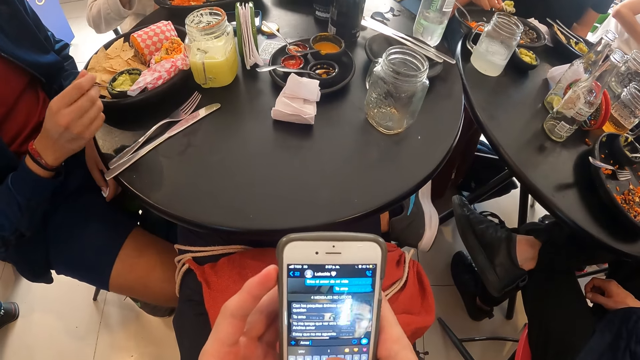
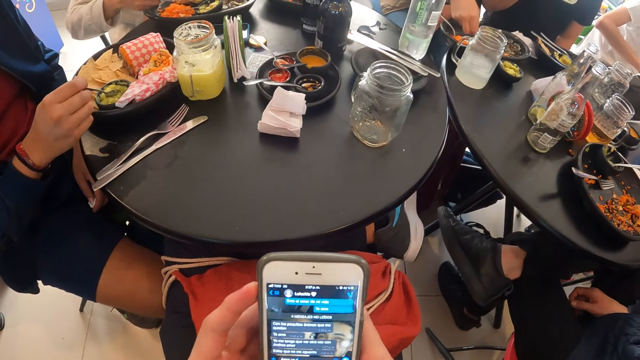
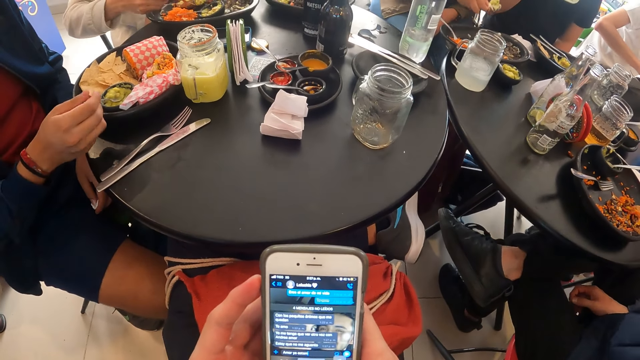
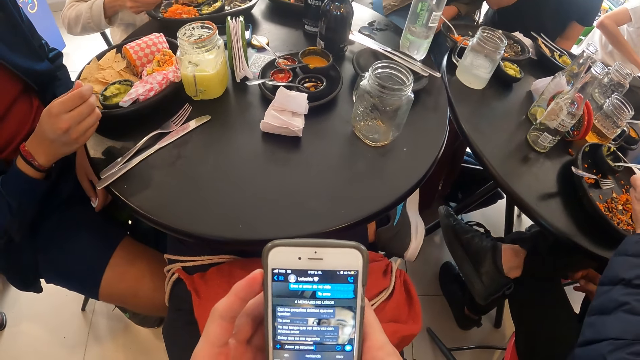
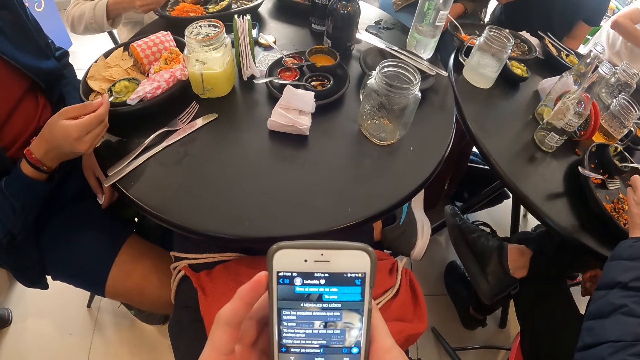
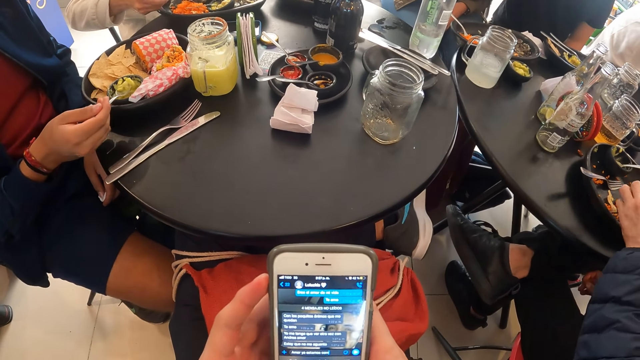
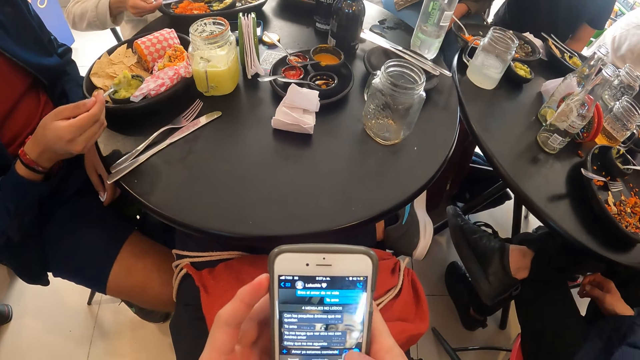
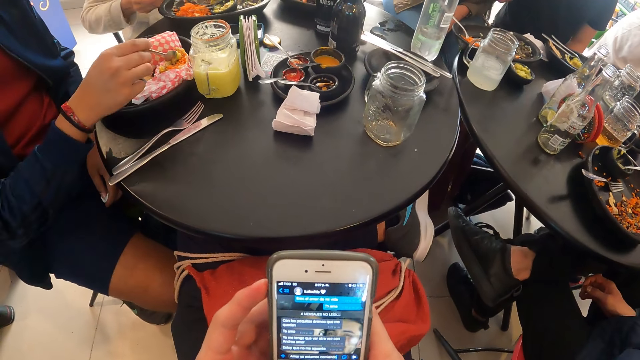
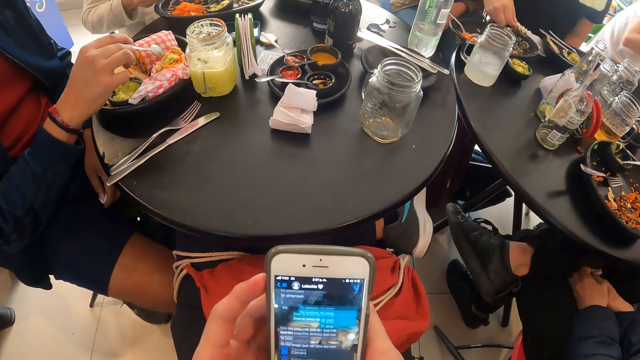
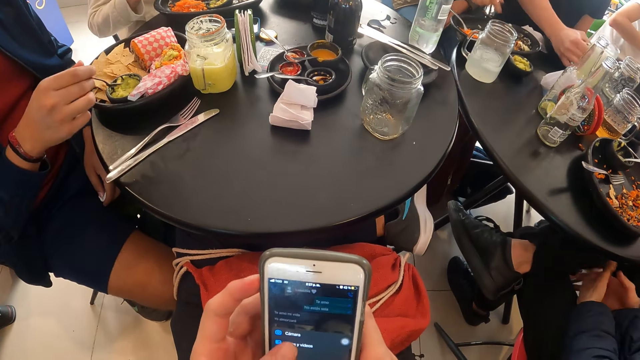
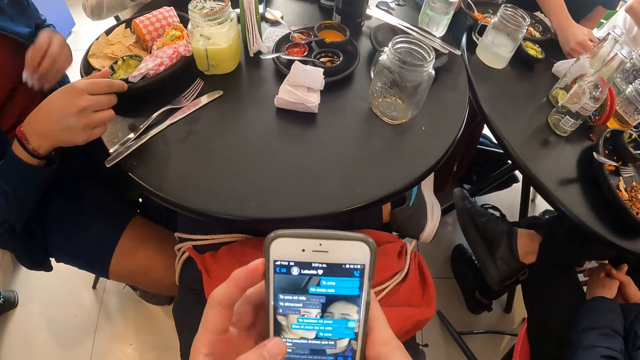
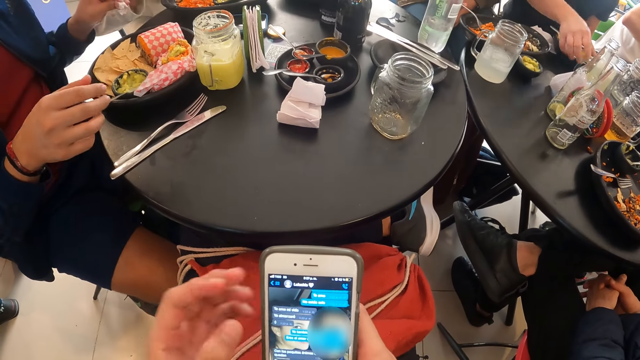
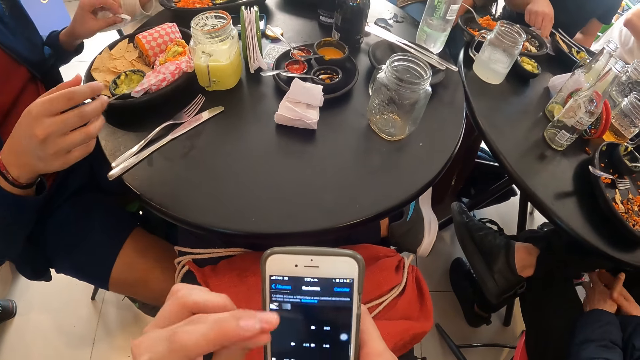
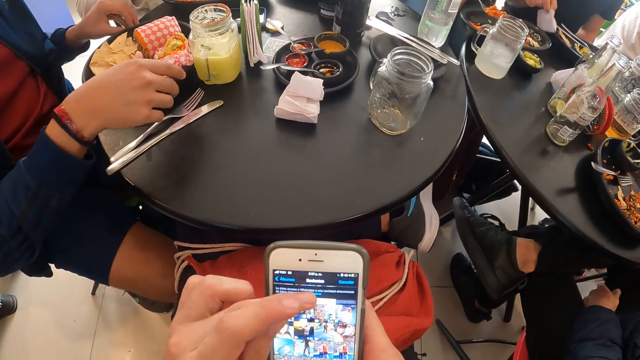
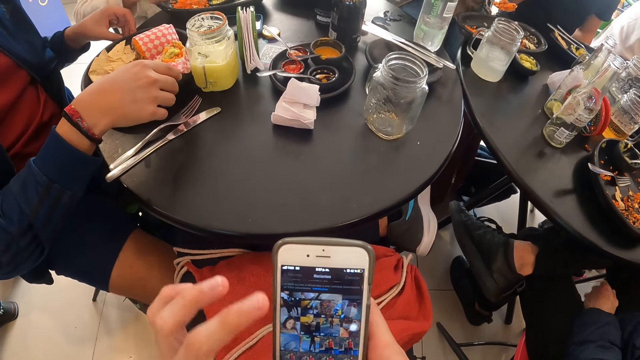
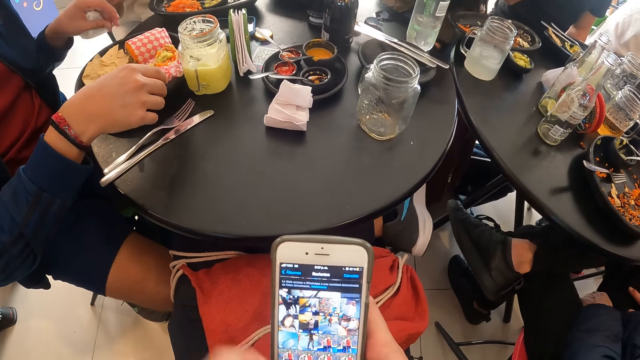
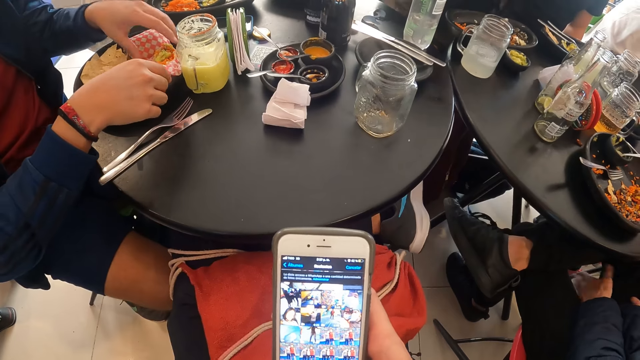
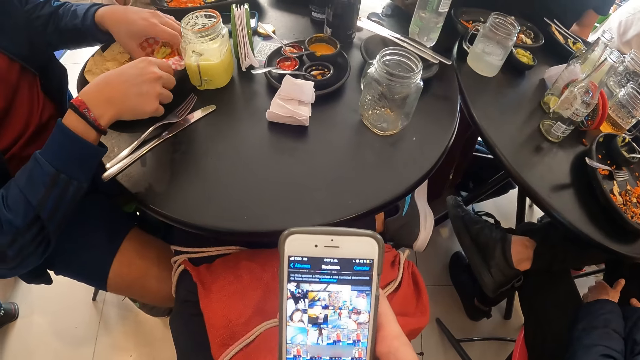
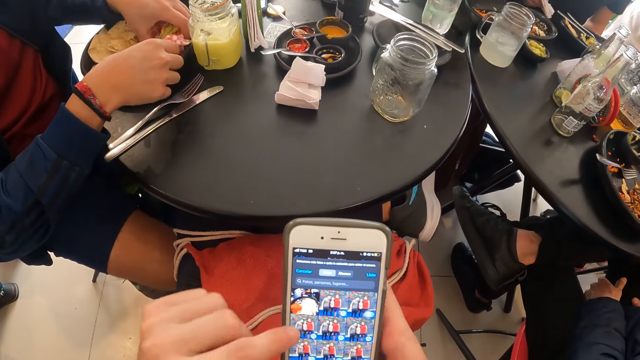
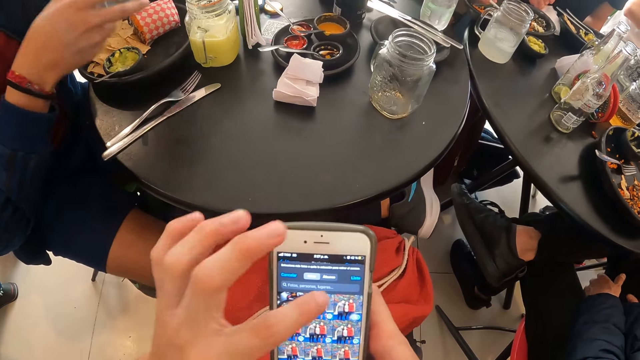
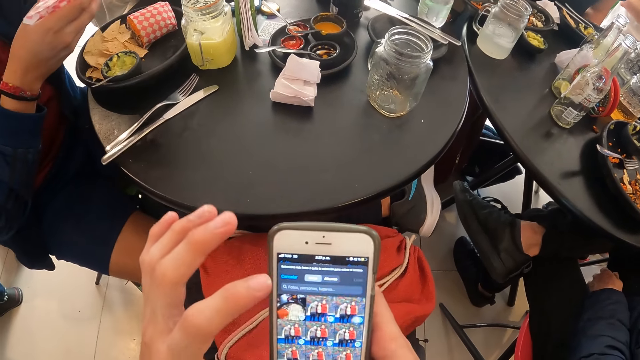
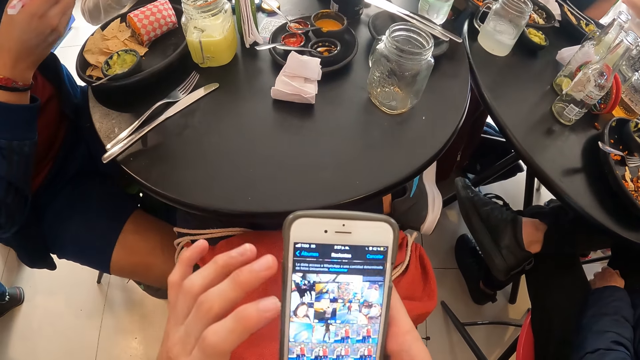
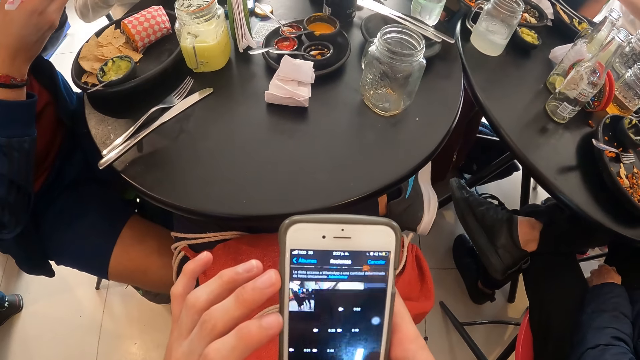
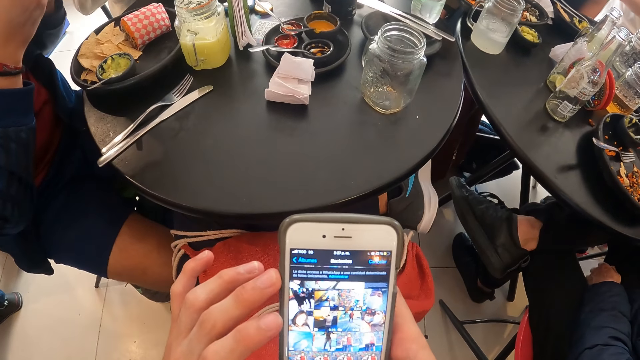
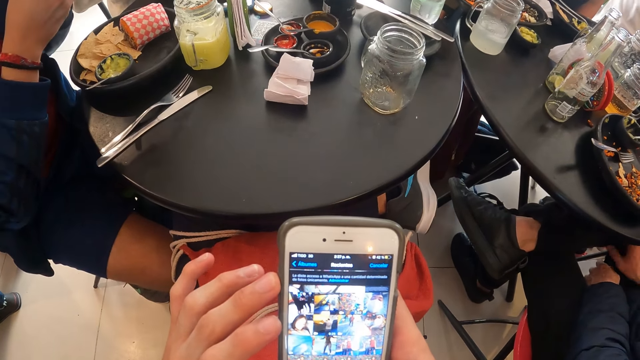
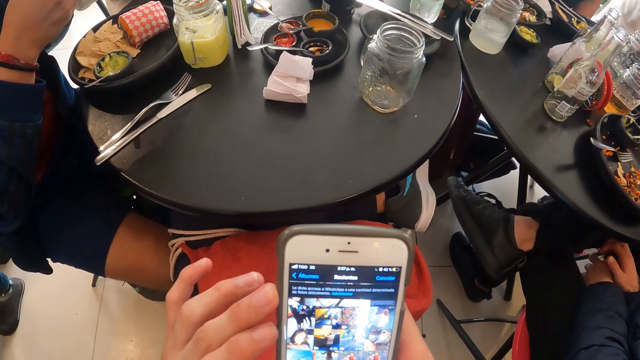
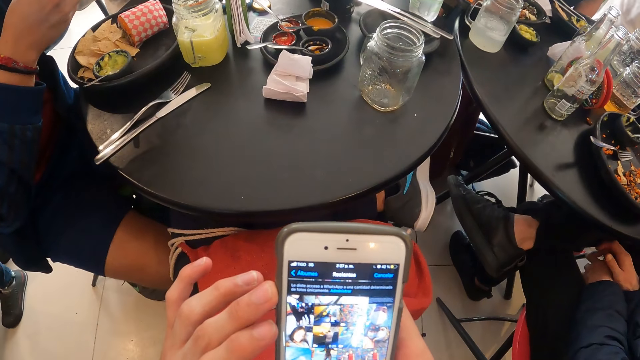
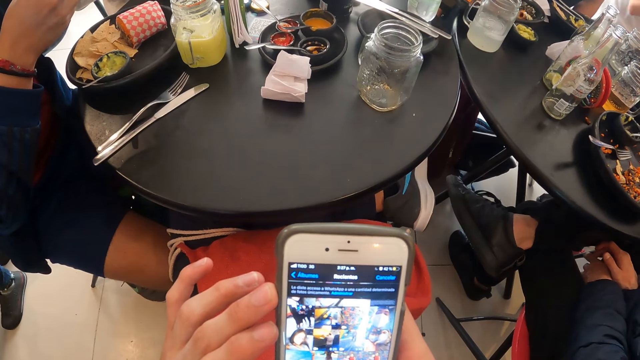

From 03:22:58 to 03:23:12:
The man takes some cream from the plate with the spoon in his right hand. The man pours the cream on some rice in the plate with the spoon in his right hand. Another man drops the cup of juice on the table with his right hand. The first man drops the spoon in the plate with his right hand. The first man drops a tissue paper on the table with his left hand. The first man takes a wrap of rice from the plate with both hands. The other man drops a tissue paper on the table with his right hand.

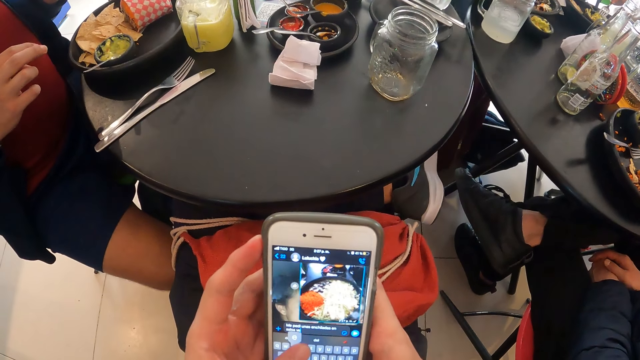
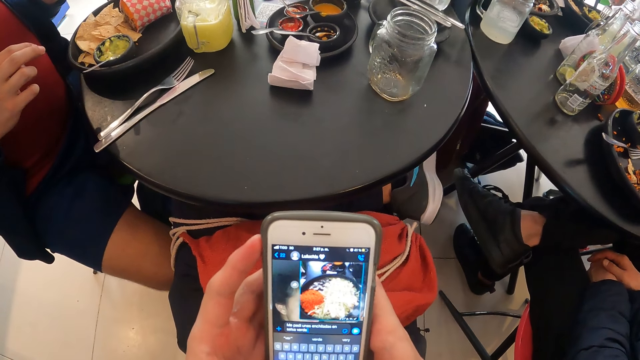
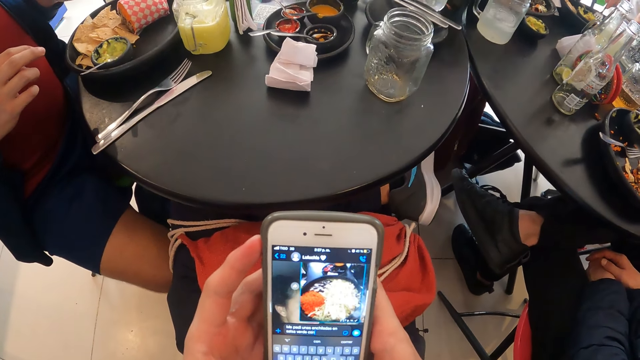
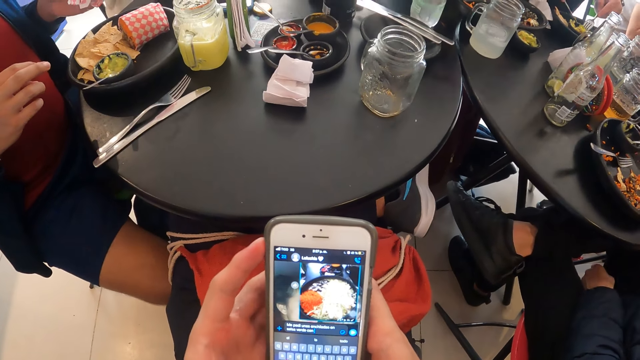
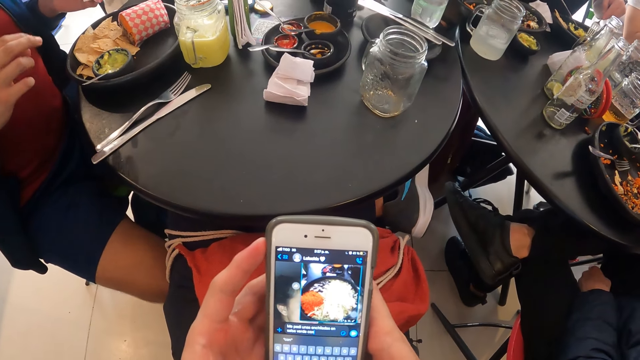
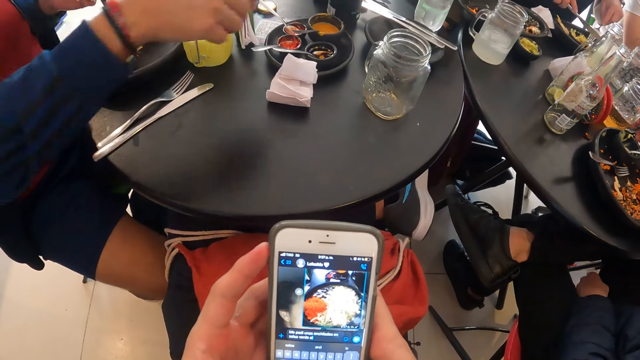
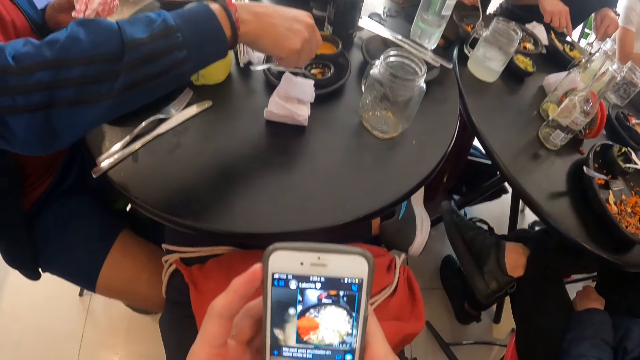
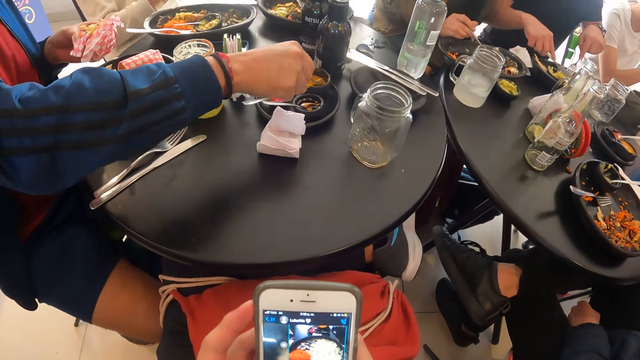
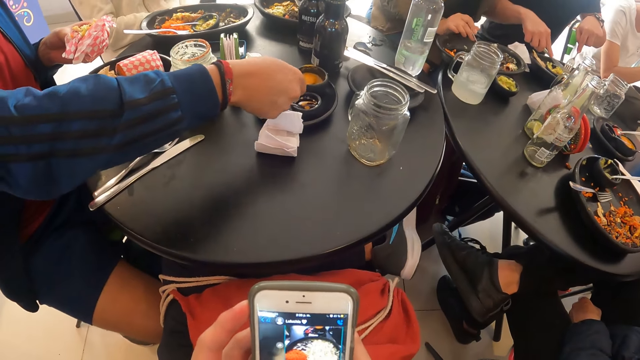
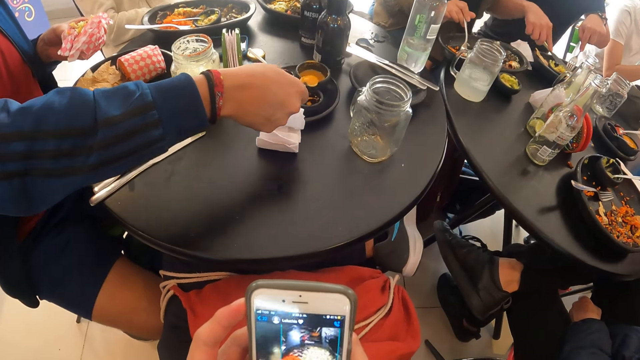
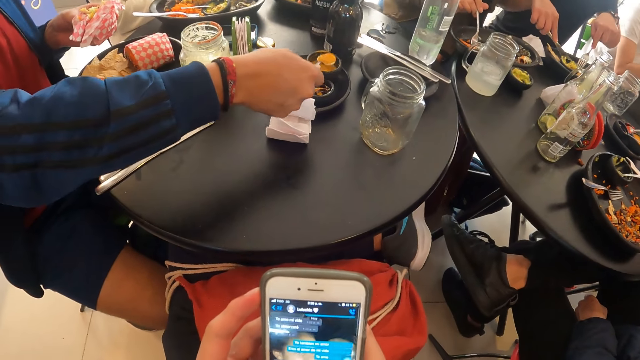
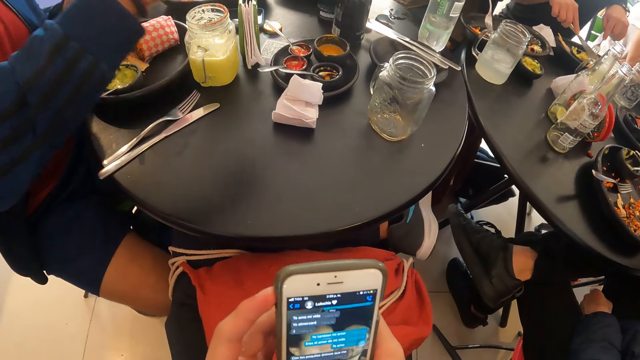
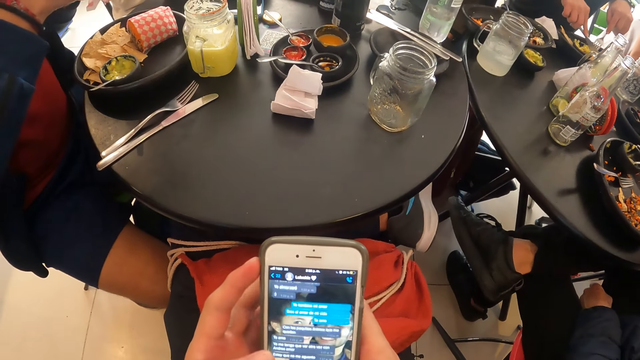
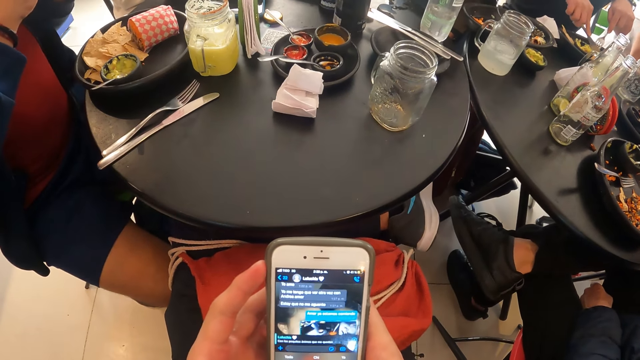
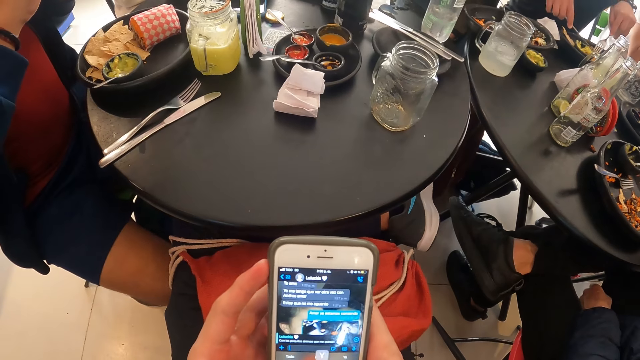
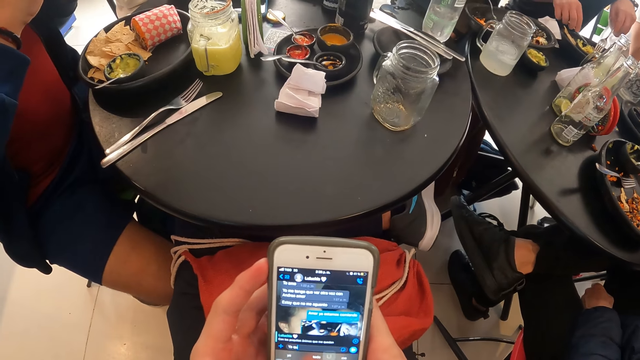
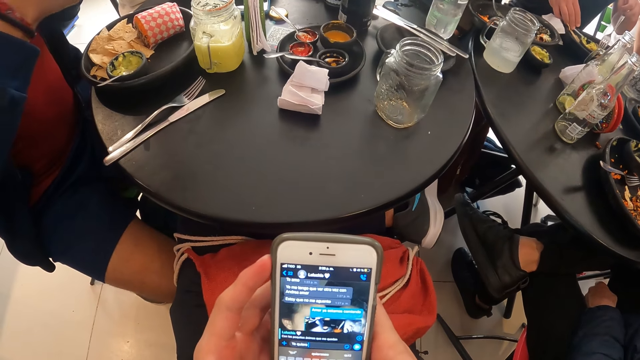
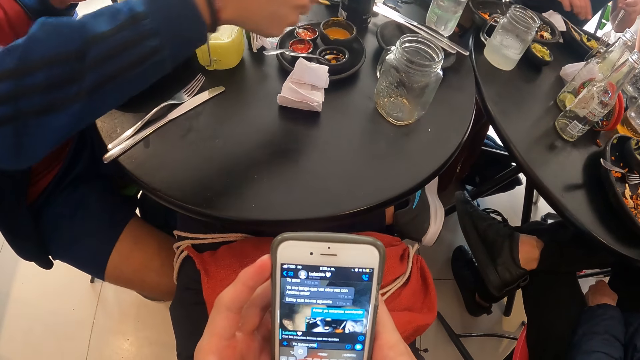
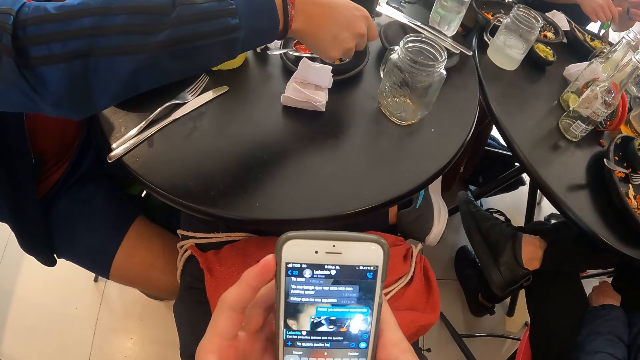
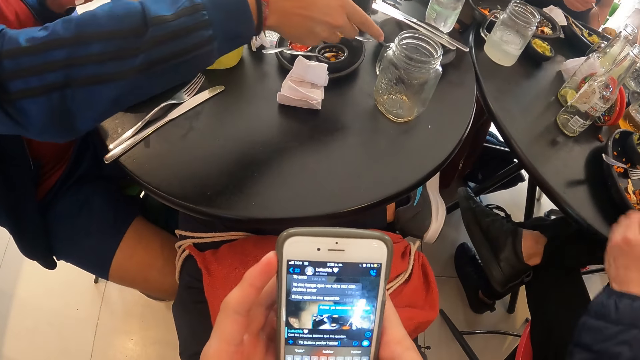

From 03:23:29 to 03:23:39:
The man picks up a cup of beer from the table with his right hand. Another man cuts meat on the plate with a knife in his right hand and a fork in his left hand. A third man takes some sauce from a bowl on the table with a spoon in his right hand. The first man drops the cup of beer on the table with his right hand. The third man drops the spoon in the bowl with his right hand.
